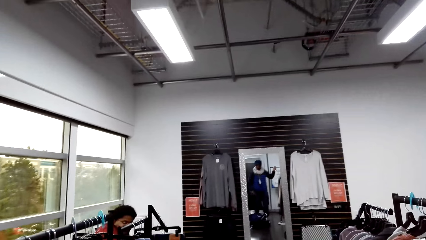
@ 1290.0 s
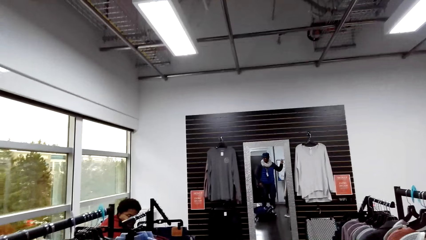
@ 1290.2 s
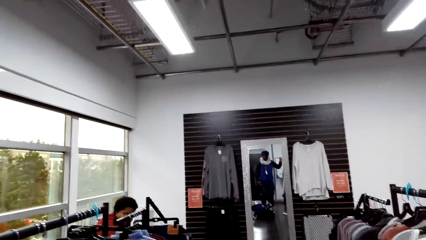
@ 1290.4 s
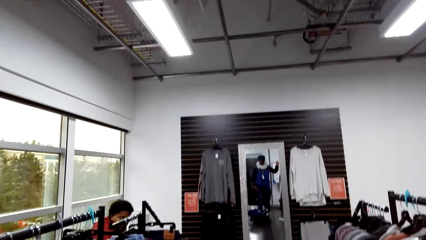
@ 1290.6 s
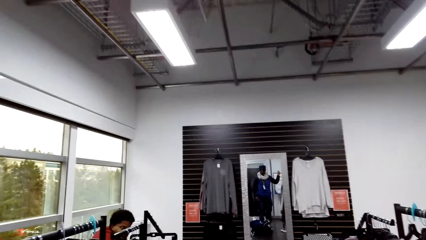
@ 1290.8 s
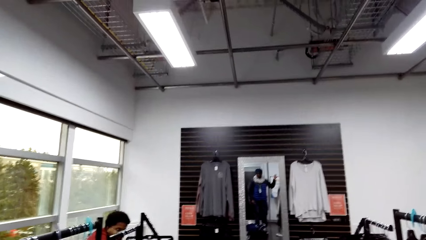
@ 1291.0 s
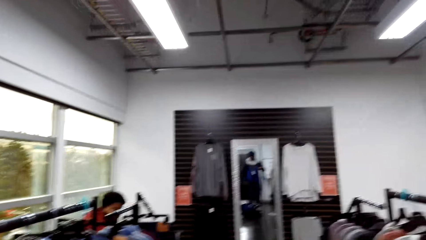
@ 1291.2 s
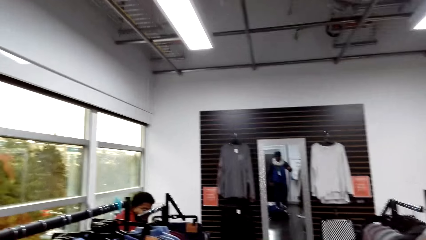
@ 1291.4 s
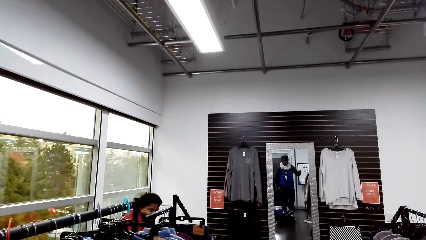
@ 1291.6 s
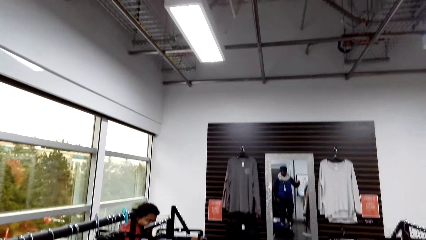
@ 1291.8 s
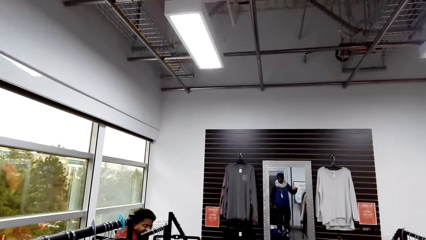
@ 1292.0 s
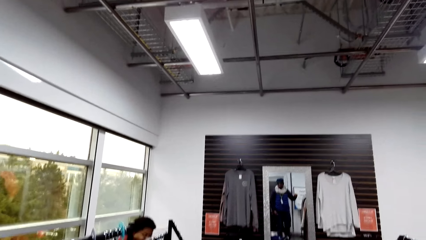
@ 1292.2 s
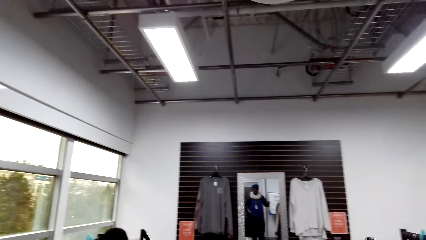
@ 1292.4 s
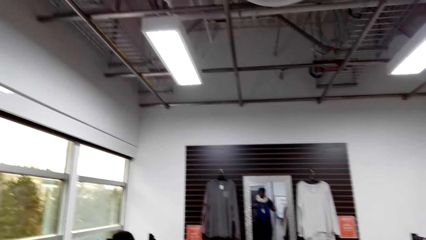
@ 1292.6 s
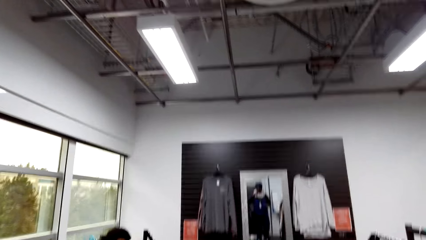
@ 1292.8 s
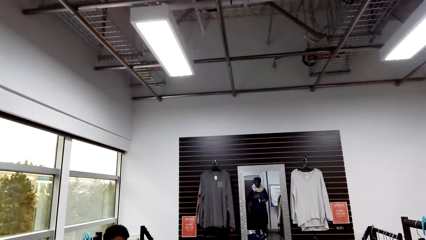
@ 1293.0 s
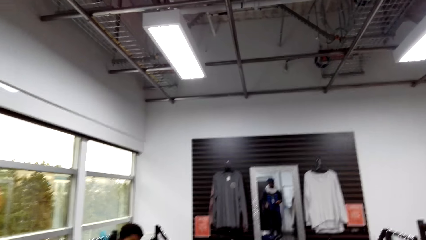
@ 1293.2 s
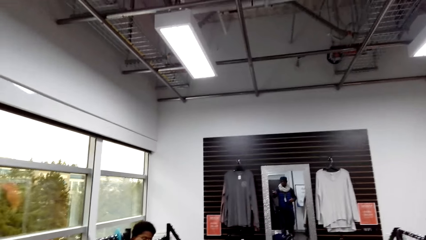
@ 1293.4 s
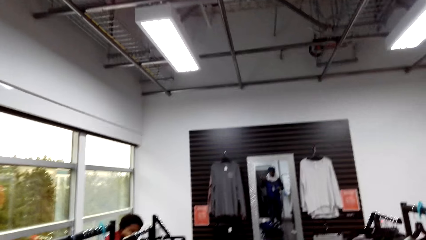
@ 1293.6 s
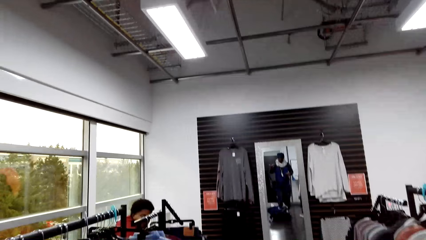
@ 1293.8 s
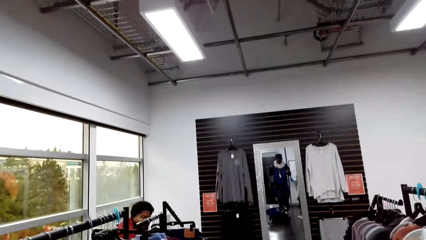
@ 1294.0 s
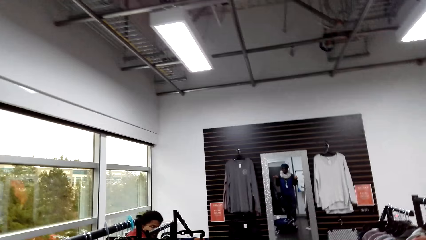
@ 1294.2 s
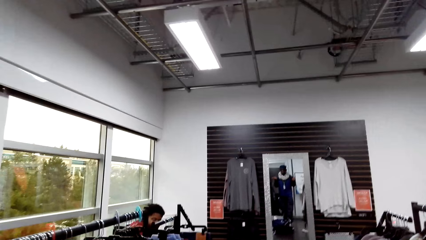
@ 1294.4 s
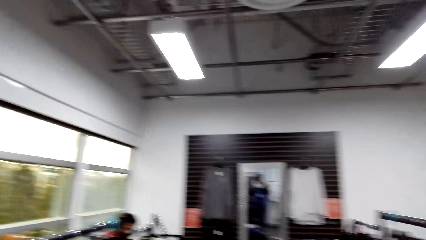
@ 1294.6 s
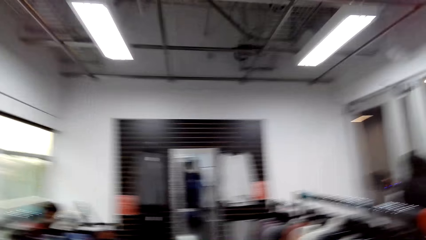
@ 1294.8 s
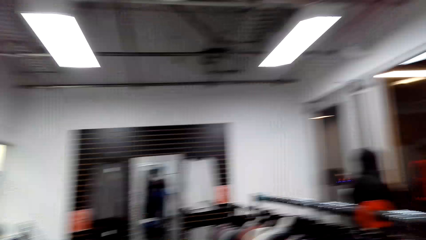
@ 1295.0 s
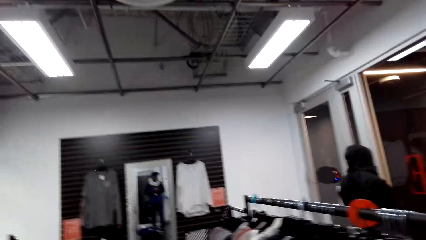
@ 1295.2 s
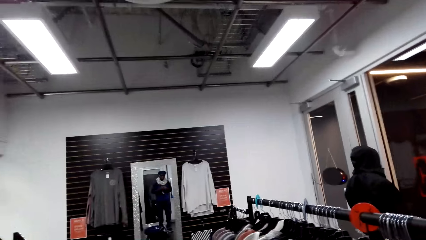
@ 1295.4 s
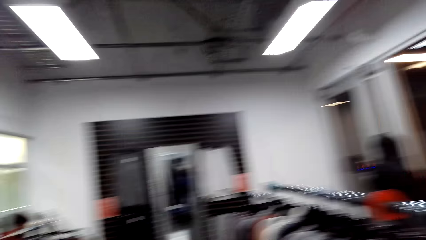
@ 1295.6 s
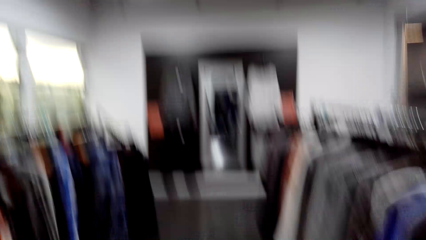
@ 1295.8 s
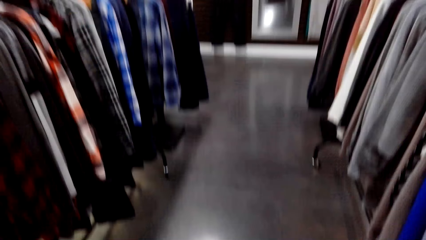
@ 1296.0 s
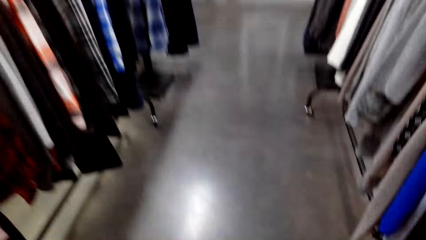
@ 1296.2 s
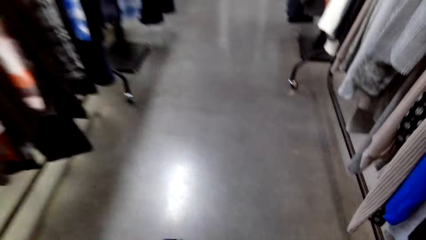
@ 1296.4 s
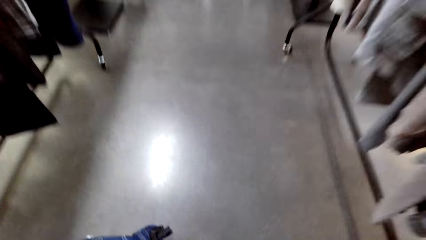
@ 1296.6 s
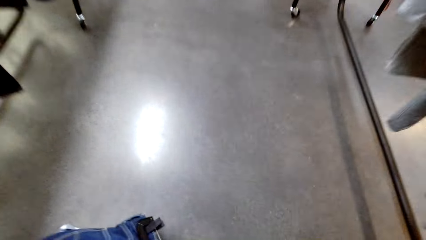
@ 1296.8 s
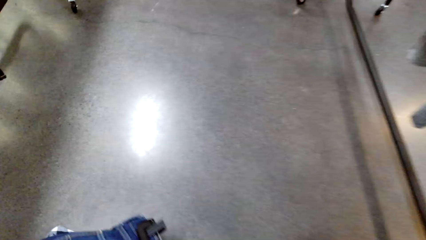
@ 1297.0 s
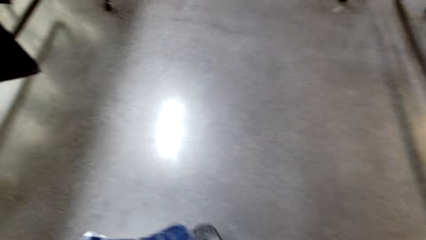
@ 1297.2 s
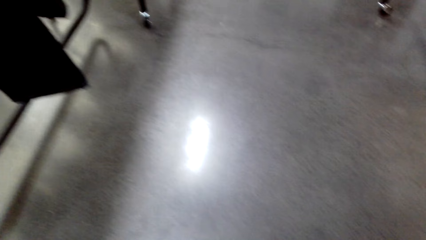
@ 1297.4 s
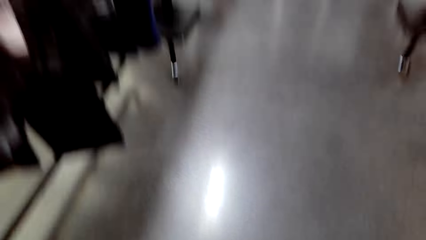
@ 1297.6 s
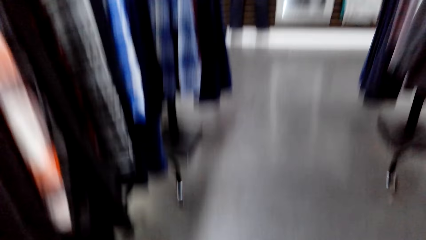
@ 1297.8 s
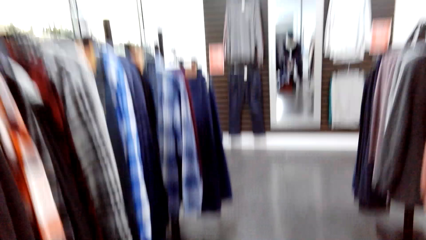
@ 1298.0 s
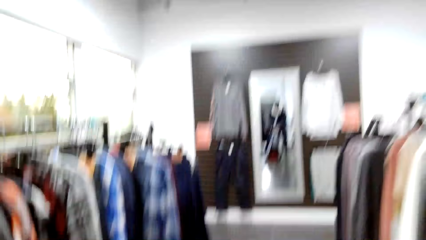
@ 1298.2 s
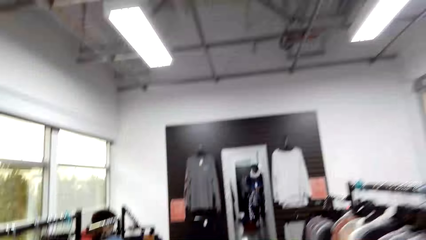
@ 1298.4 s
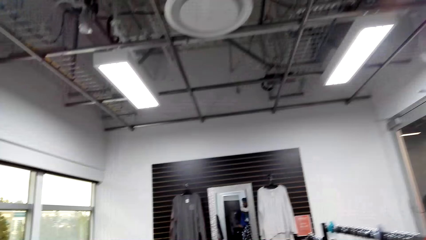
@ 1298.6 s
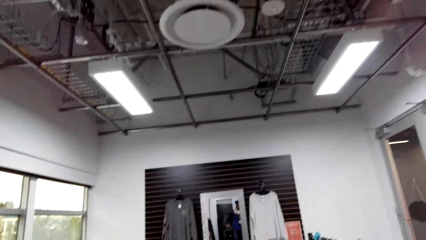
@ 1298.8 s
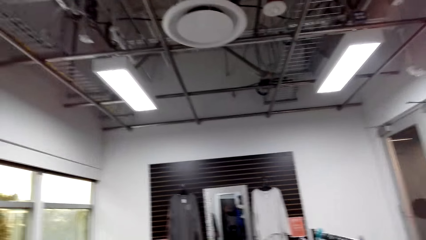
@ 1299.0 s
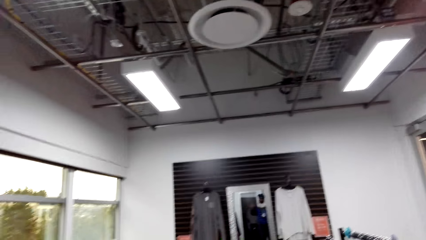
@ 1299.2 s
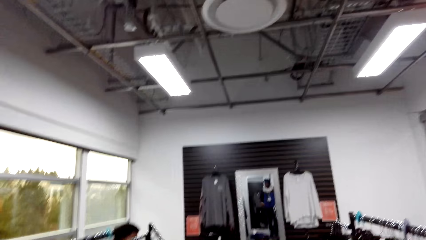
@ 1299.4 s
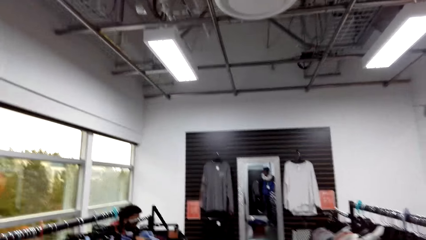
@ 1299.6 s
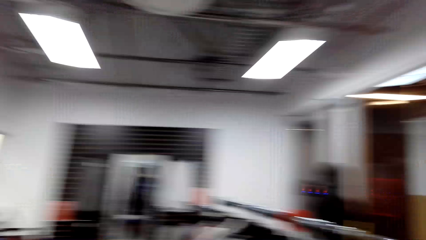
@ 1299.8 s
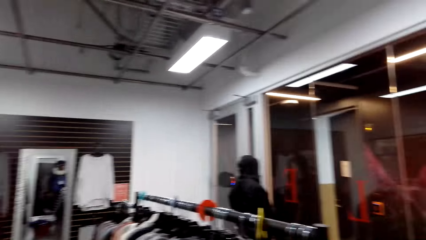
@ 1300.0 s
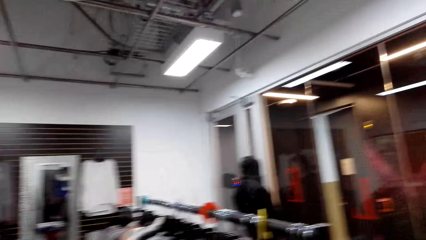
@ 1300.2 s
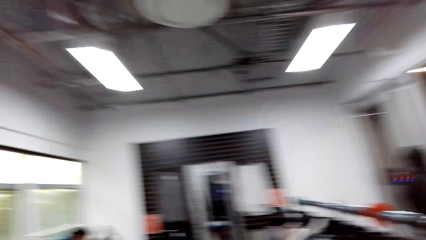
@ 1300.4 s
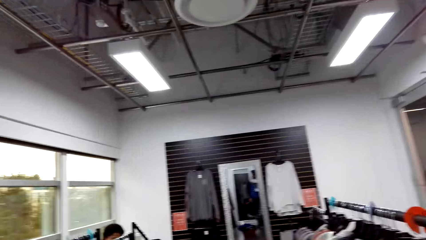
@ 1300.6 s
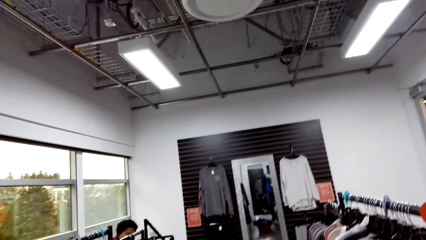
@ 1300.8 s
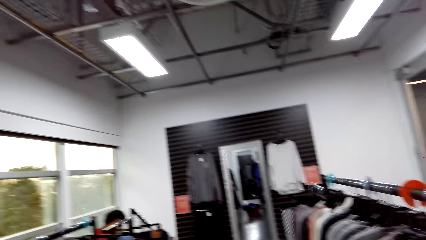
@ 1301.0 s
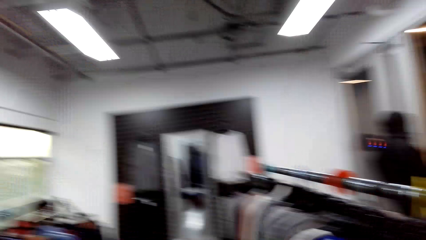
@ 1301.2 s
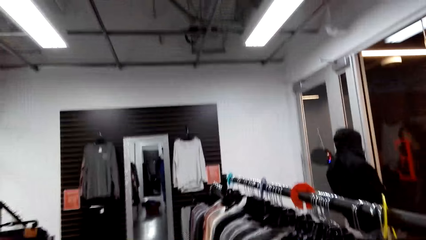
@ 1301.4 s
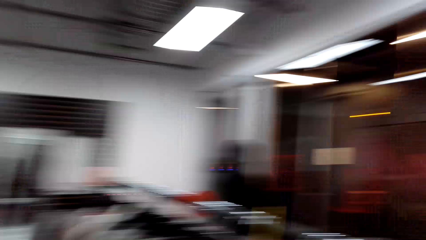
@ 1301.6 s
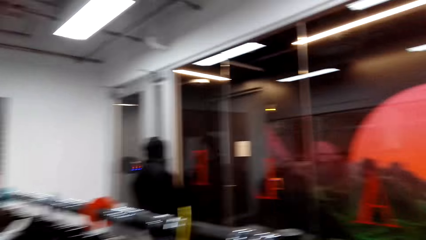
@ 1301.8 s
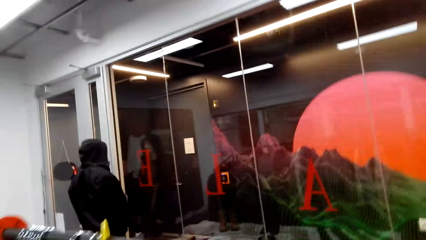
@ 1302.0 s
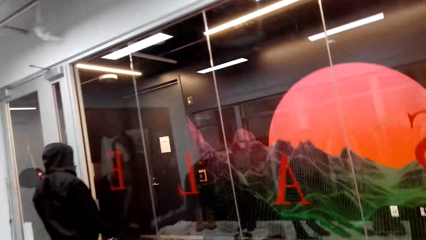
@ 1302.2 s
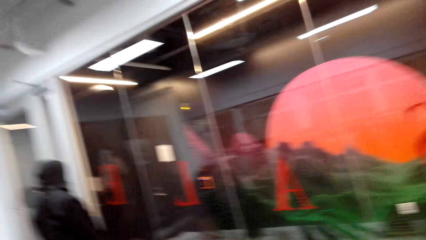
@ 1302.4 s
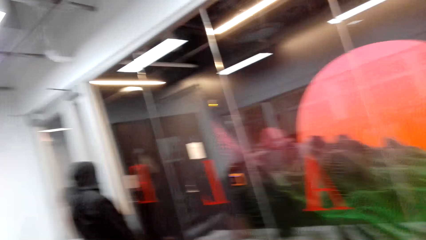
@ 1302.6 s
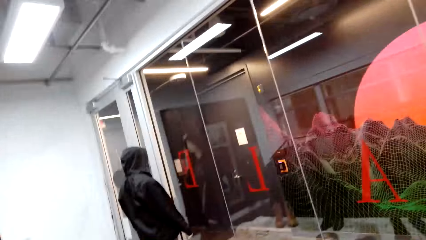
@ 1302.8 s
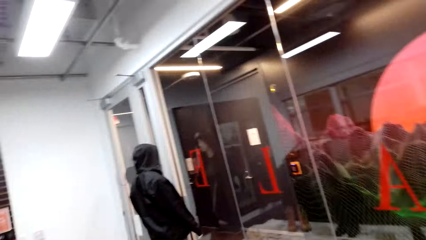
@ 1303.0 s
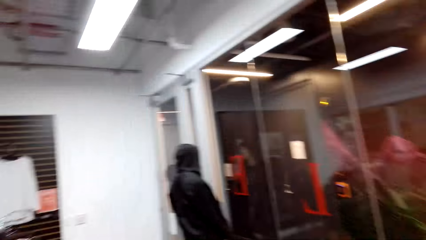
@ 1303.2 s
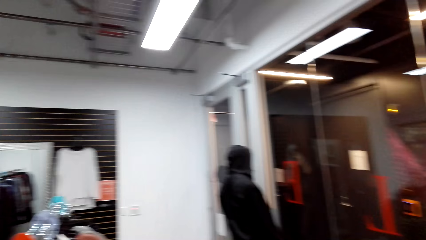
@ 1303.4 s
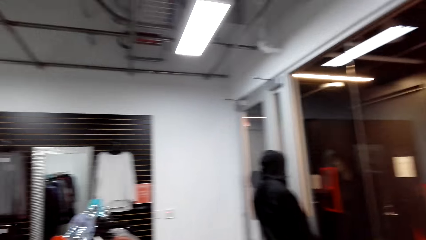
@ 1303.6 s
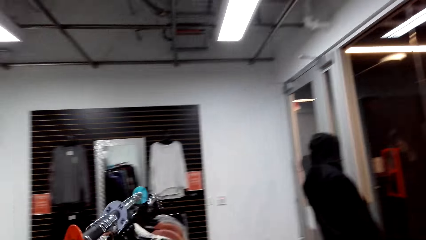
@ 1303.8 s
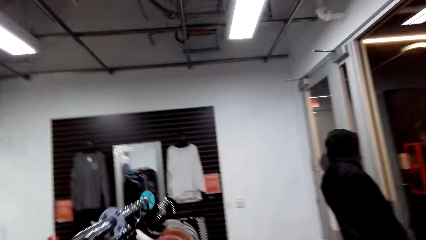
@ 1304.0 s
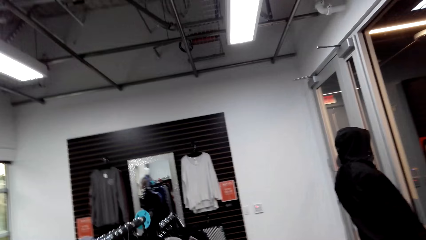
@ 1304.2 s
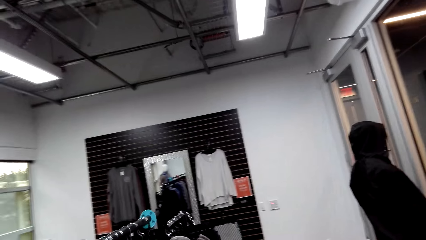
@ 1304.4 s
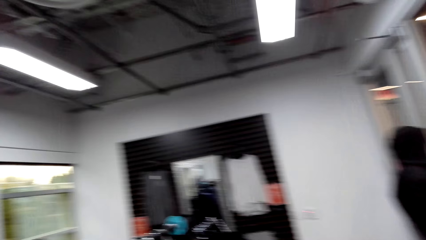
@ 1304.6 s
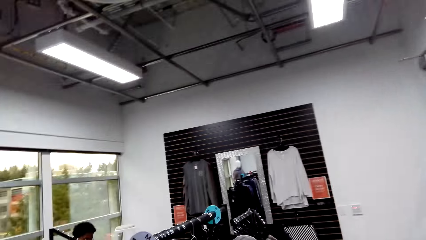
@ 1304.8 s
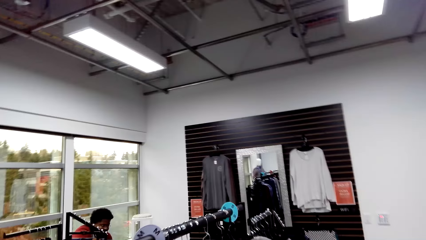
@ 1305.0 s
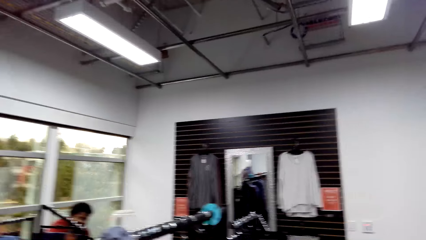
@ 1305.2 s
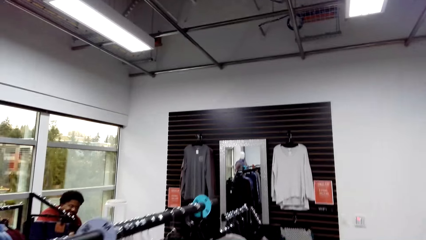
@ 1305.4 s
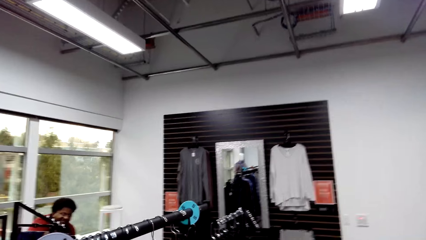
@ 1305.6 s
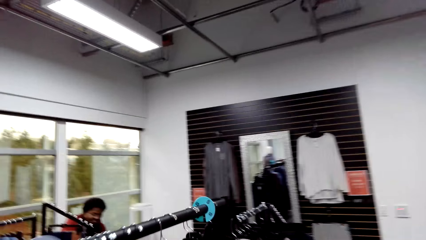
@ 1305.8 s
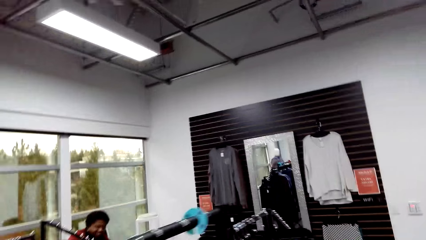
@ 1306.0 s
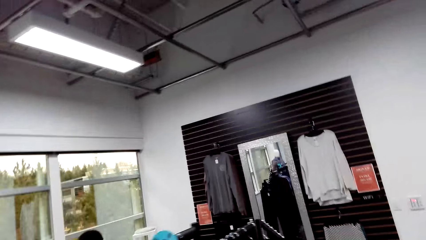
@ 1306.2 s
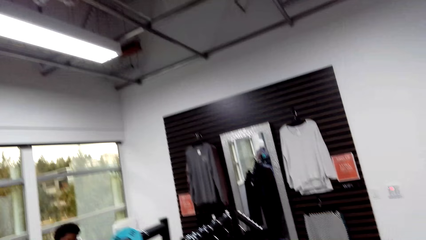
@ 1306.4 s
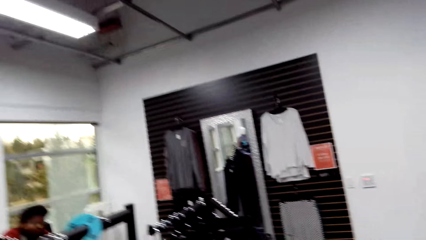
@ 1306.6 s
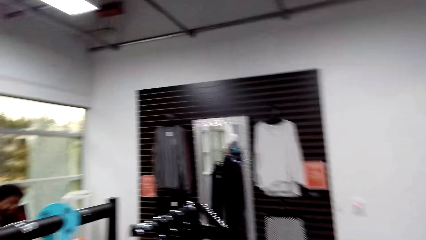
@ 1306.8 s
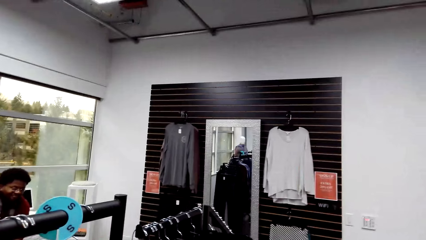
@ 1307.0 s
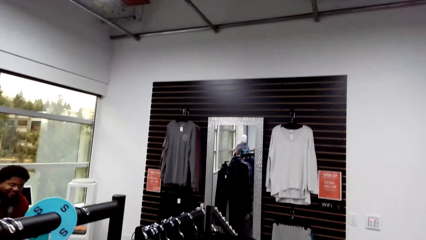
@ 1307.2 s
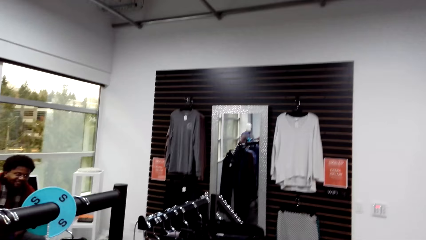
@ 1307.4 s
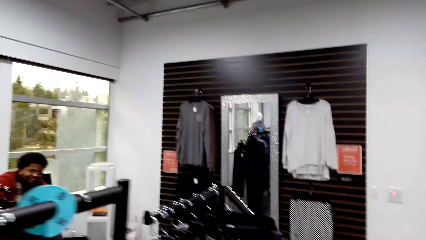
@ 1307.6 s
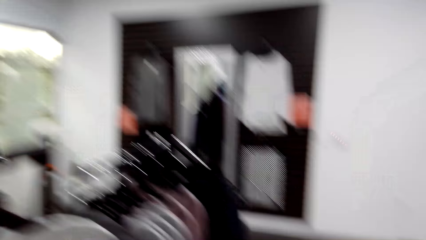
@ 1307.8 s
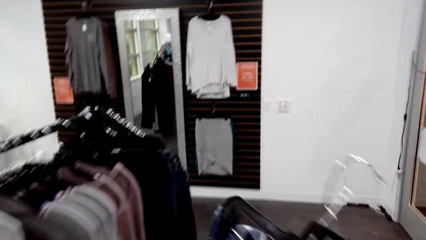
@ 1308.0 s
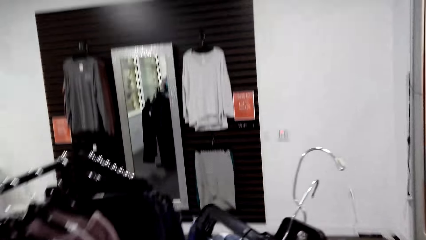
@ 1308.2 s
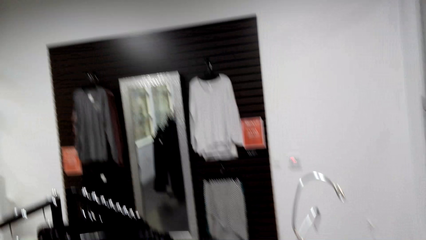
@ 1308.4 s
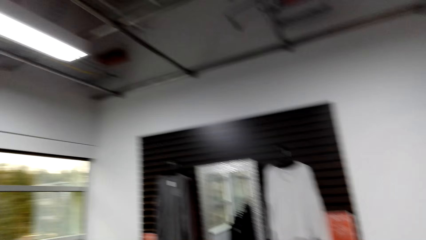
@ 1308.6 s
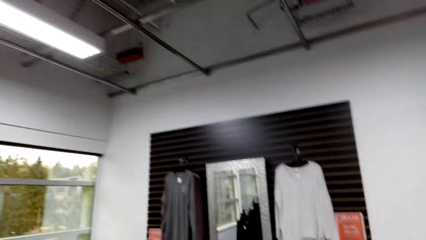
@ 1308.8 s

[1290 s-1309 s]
The camera wearer picks up a cloth. They look around. They walk around.
